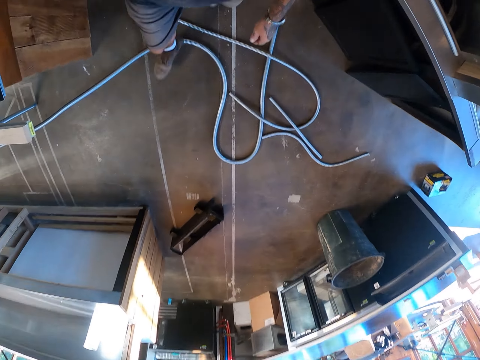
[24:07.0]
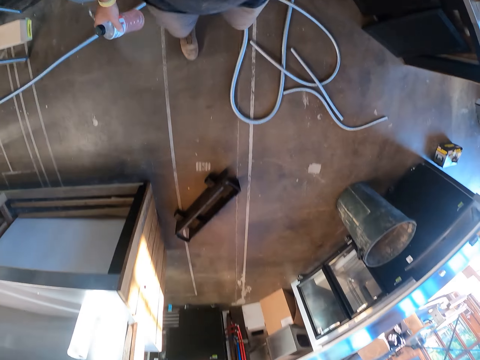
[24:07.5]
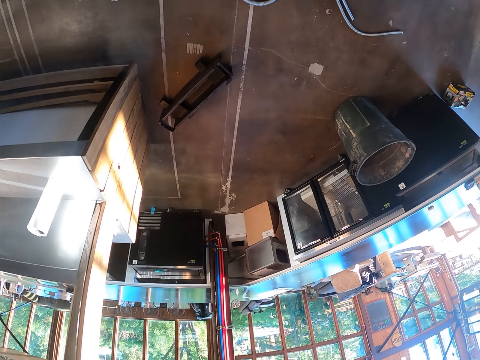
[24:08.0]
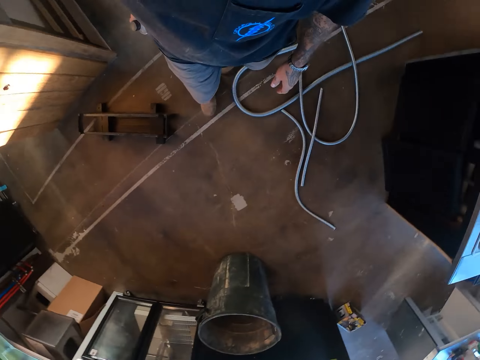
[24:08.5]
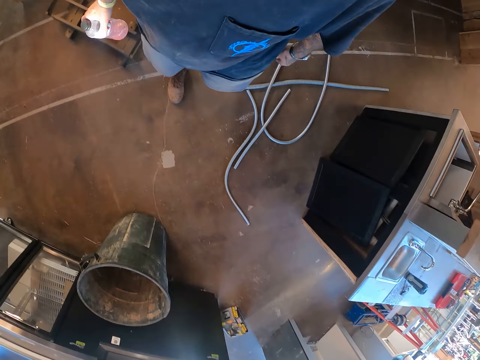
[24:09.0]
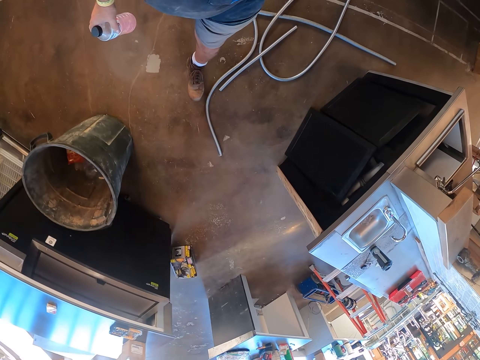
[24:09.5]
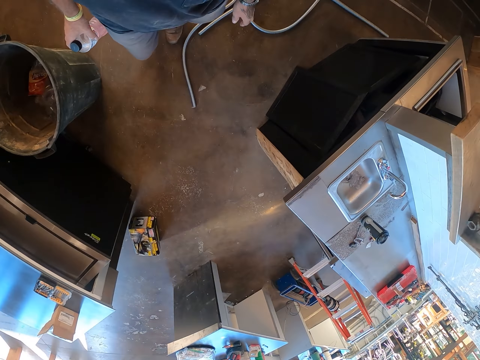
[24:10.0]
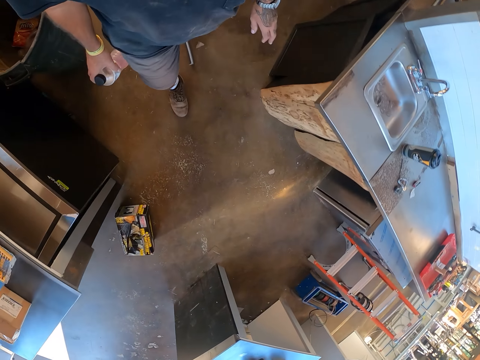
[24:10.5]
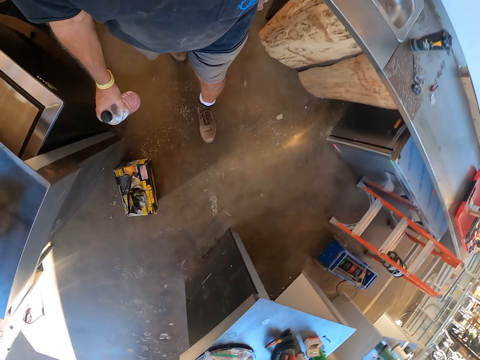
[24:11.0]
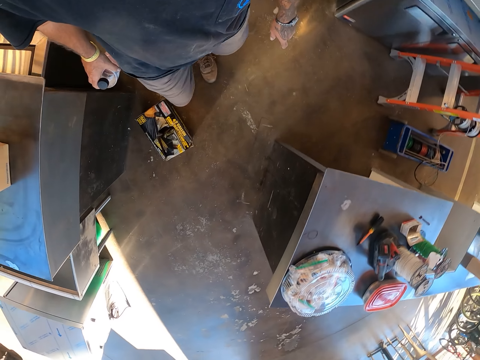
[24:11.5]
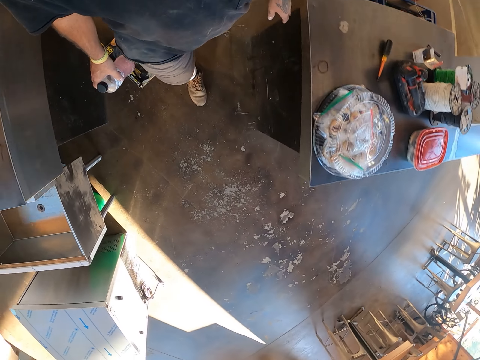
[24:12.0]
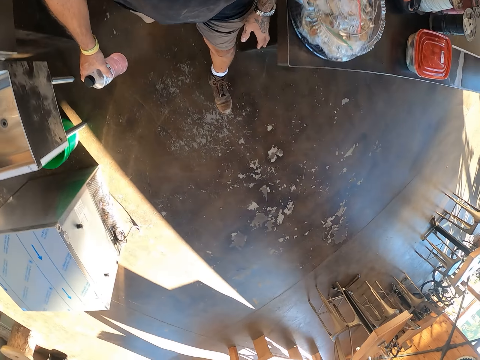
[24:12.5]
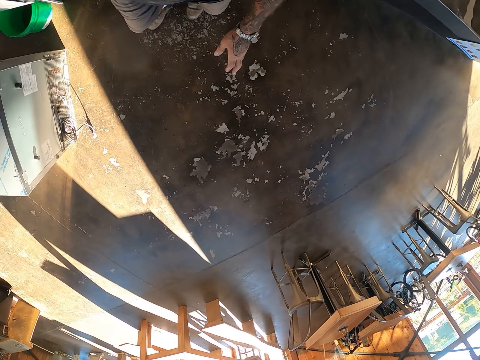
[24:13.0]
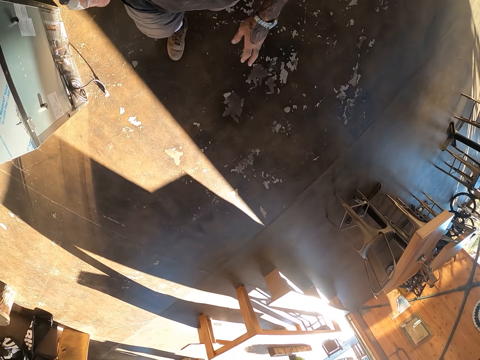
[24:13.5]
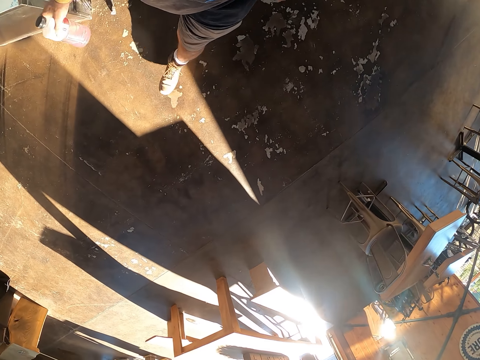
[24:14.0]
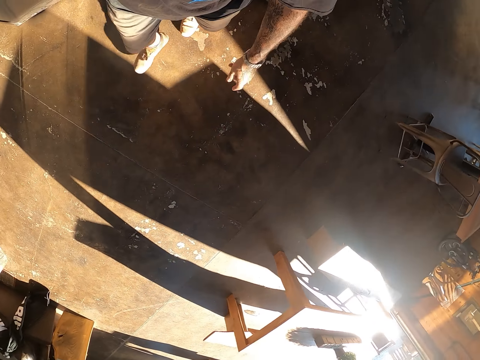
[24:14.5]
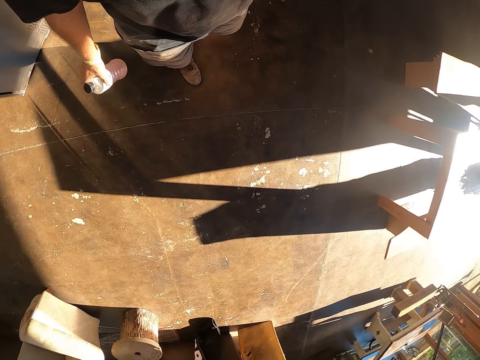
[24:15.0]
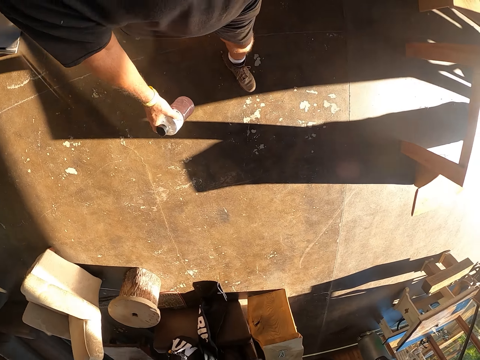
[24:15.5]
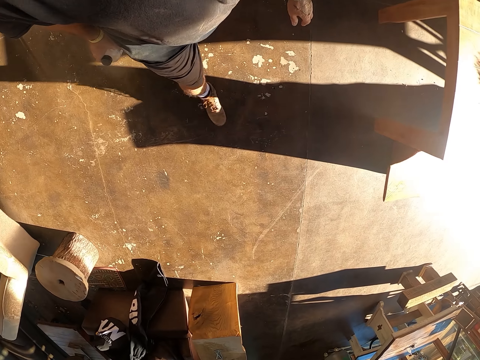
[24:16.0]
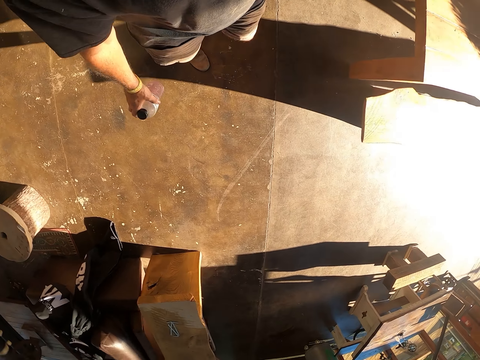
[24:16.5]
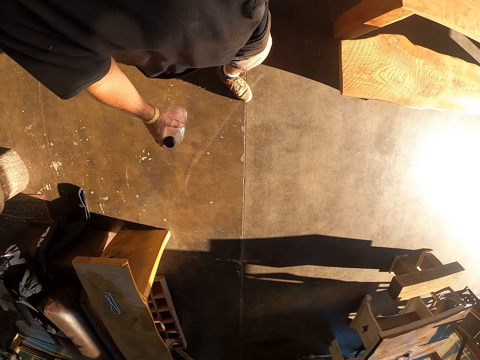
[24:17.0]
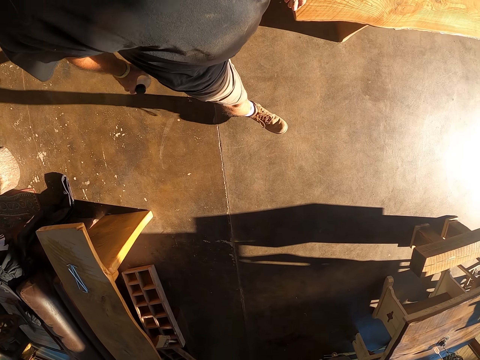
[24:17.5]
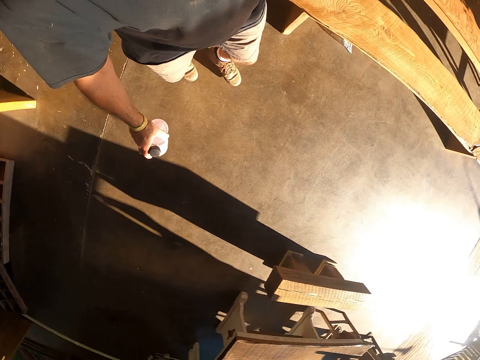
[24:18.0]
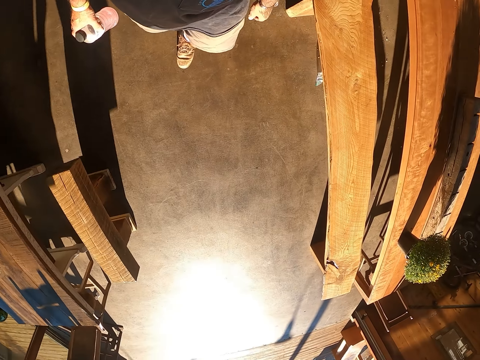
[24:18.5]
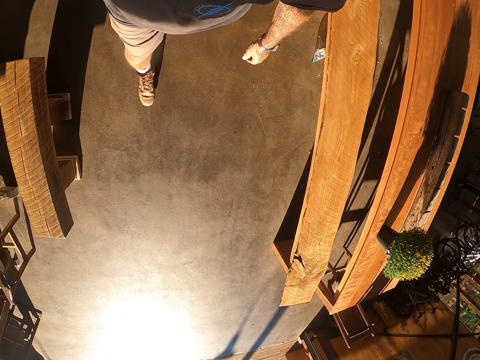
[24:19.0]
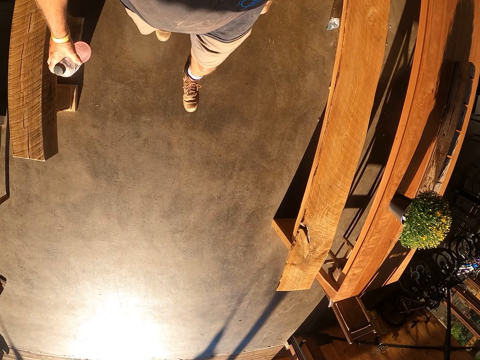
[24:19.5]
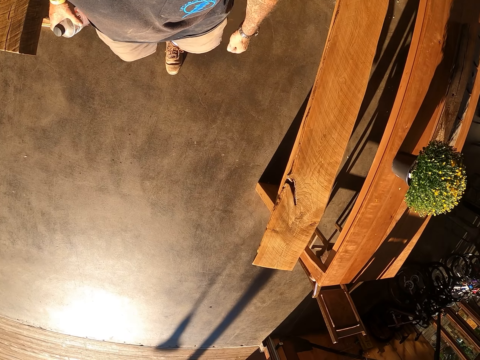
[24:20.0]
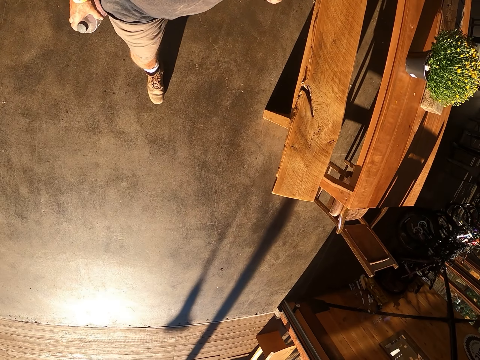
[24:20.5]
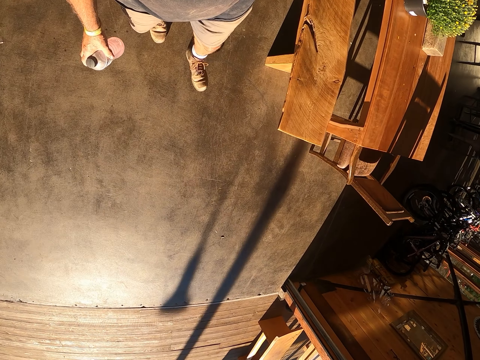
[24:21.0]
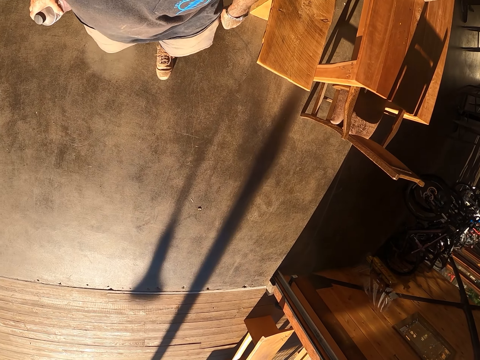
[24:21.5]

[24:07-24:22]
The camera wearer walks around.

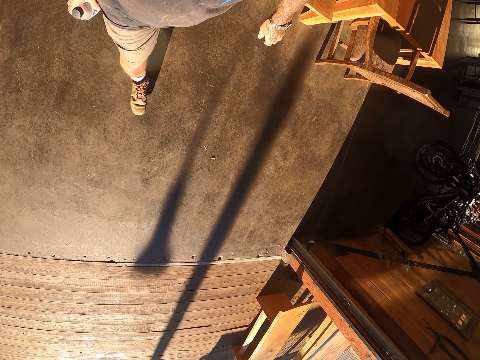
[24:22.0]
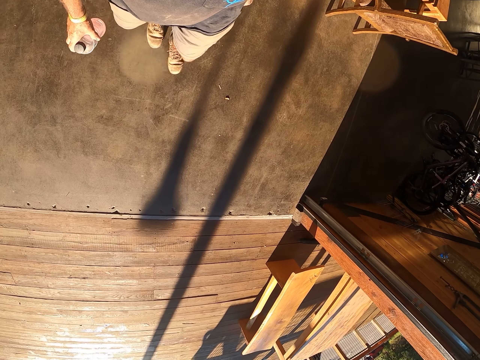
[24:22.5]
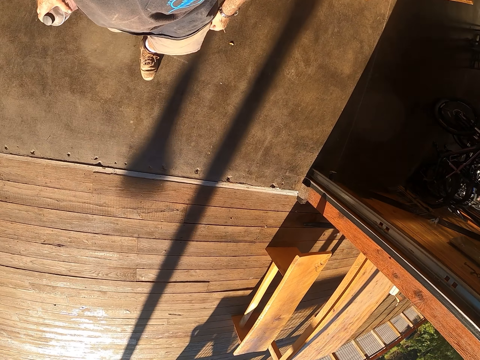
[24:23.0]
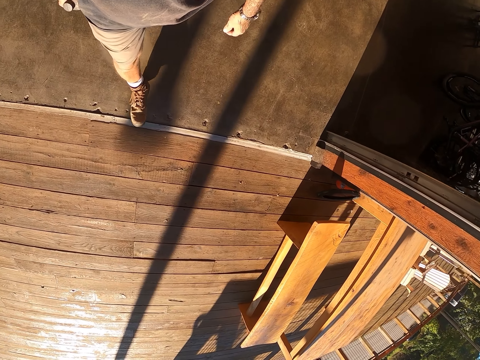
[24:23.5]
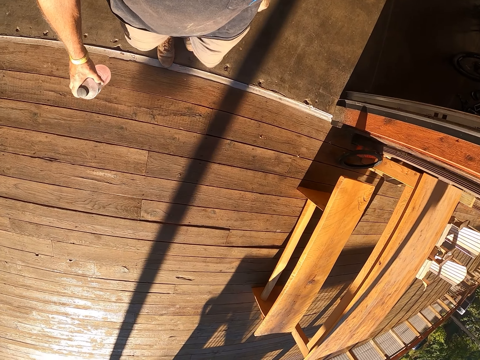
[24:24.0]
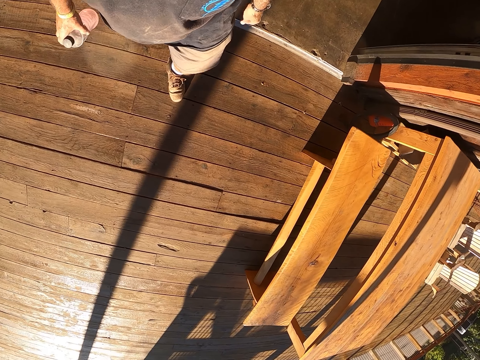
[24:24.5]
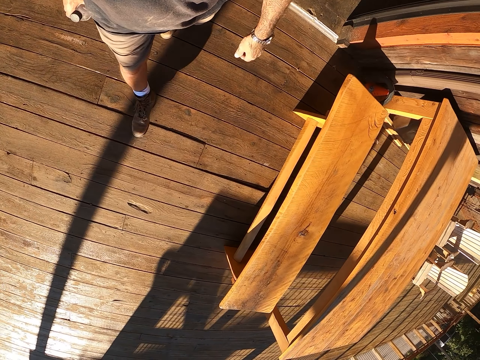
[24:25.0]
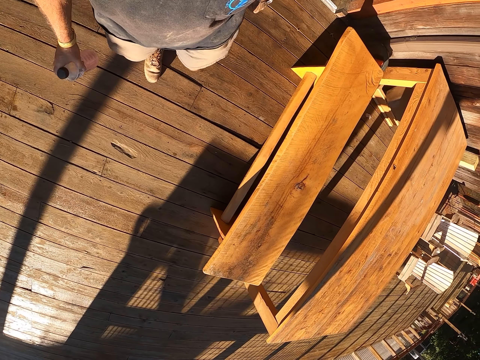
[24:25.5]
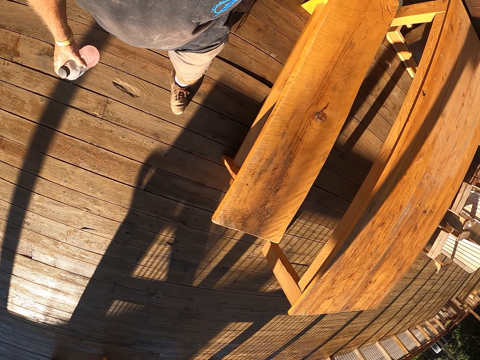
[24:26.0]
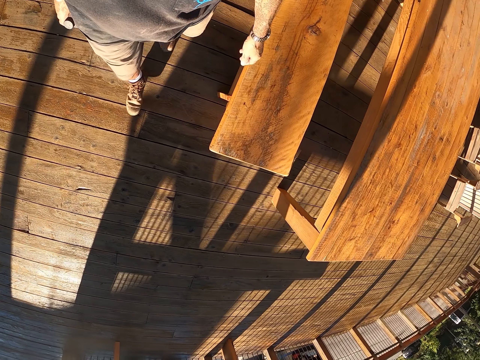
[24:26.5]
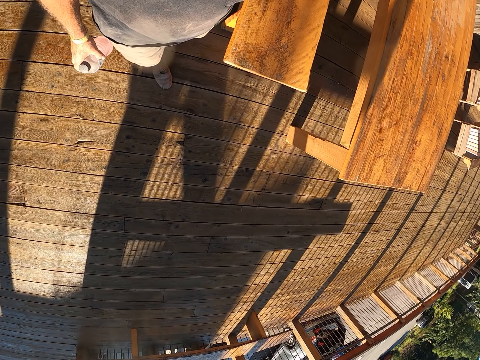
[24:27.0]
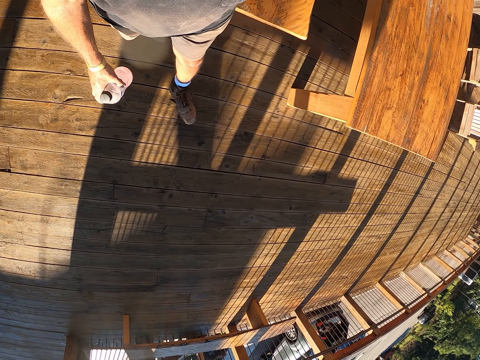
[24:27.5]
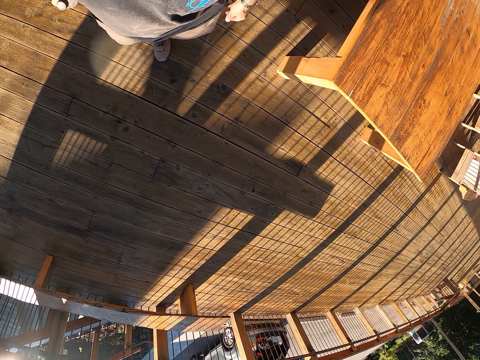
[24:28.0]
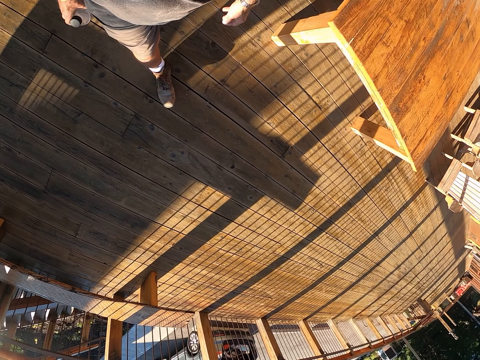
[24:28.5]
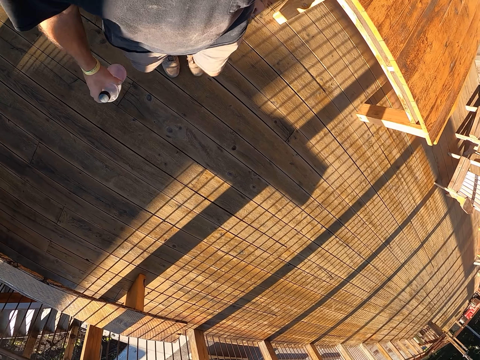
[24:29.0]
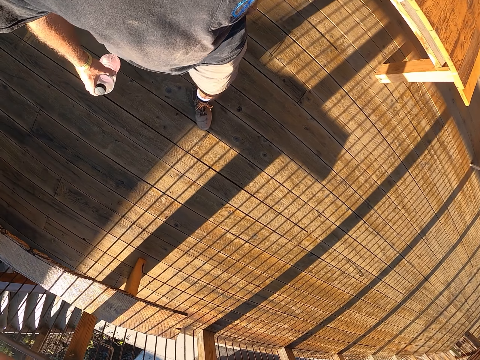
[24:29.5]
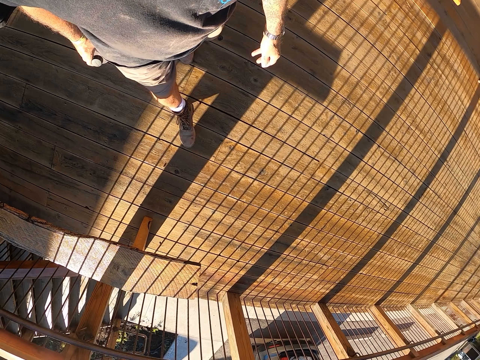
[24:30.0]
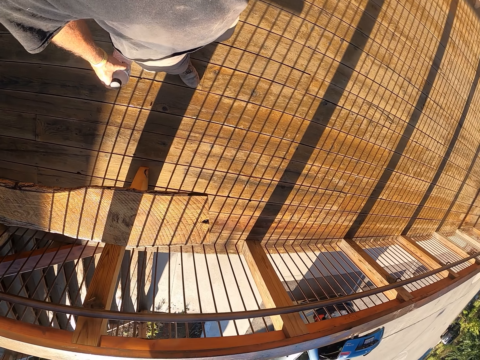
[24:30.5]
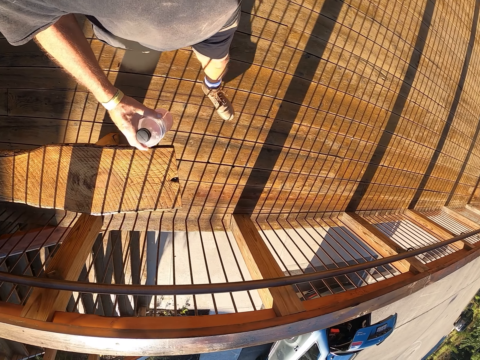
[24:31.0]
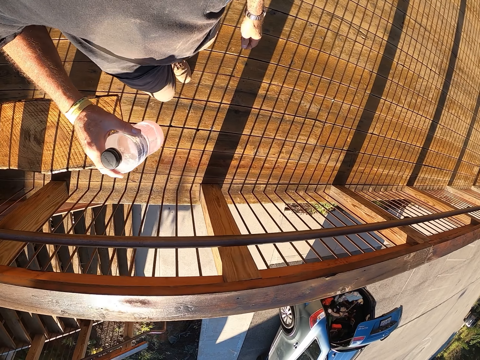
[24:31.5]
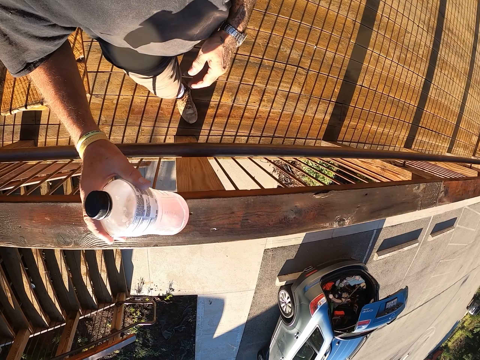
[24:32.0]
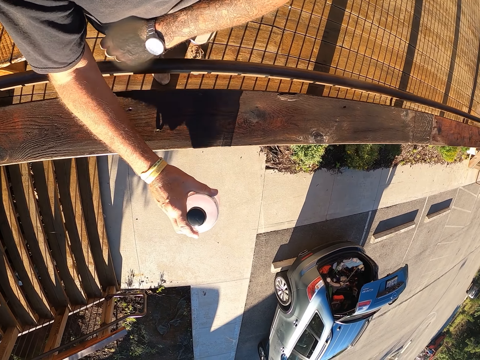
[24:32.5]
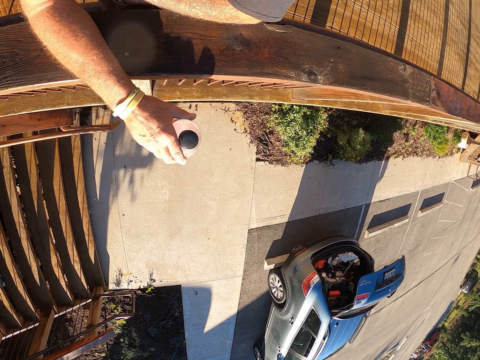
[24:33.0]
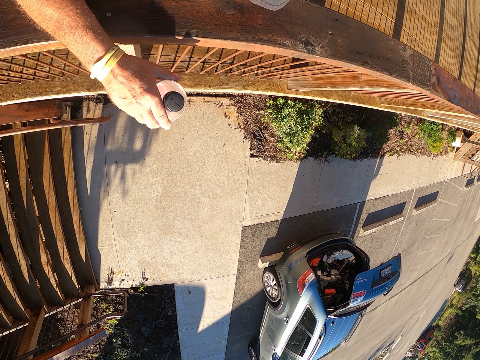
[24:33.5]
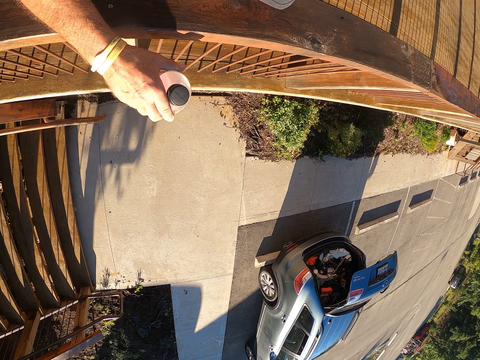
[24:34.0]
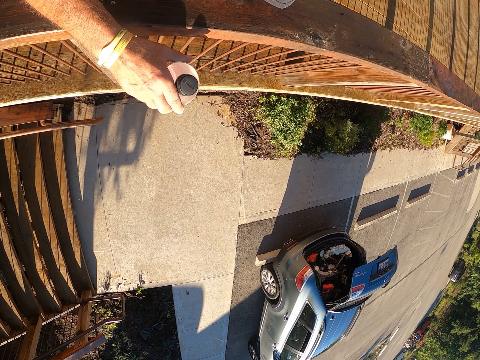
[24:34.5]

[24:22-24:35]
The camera wearer leans on a wood rail.
